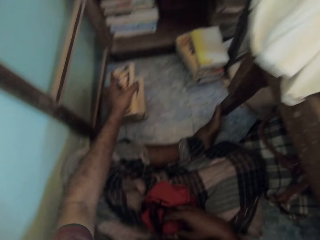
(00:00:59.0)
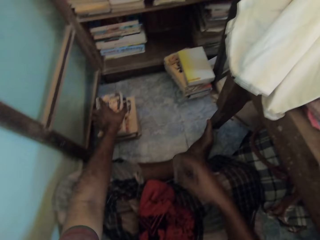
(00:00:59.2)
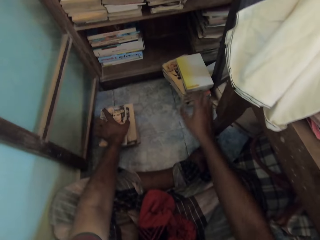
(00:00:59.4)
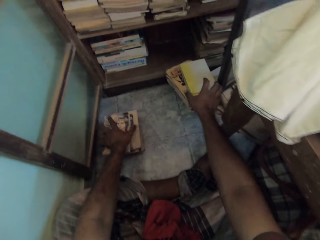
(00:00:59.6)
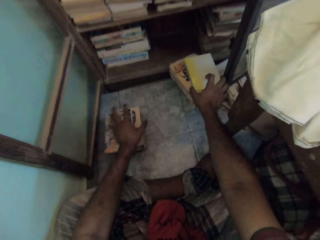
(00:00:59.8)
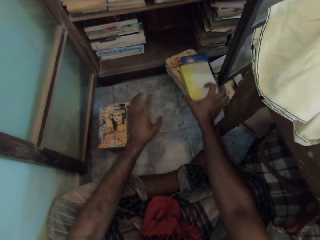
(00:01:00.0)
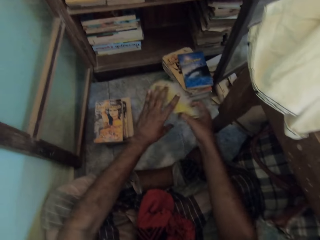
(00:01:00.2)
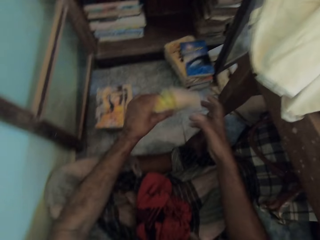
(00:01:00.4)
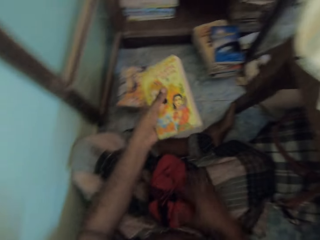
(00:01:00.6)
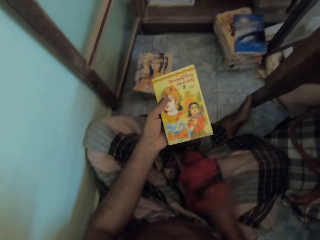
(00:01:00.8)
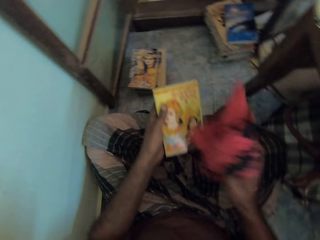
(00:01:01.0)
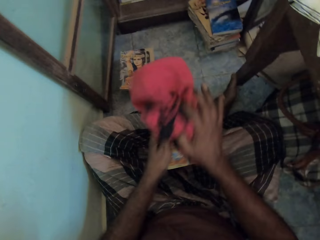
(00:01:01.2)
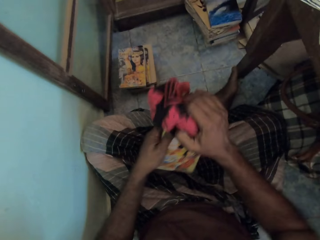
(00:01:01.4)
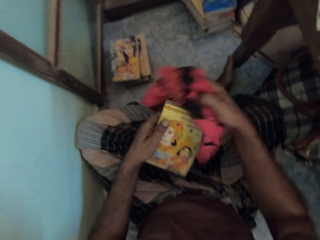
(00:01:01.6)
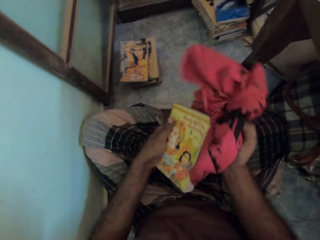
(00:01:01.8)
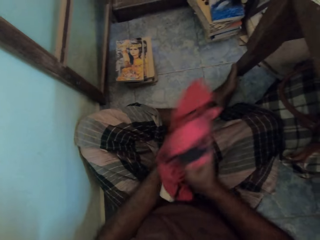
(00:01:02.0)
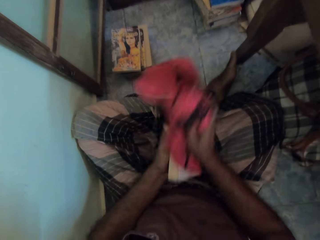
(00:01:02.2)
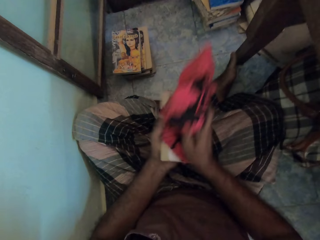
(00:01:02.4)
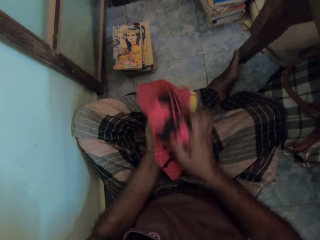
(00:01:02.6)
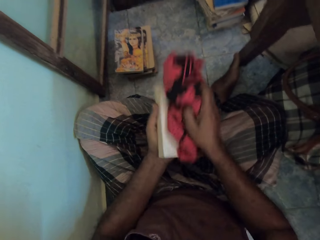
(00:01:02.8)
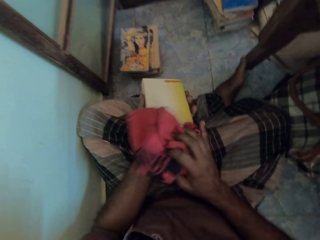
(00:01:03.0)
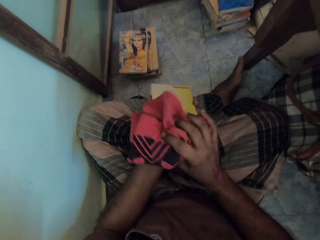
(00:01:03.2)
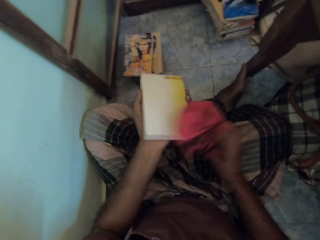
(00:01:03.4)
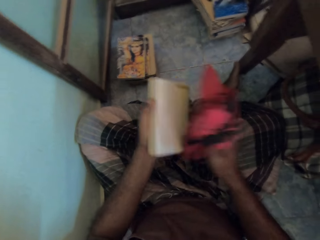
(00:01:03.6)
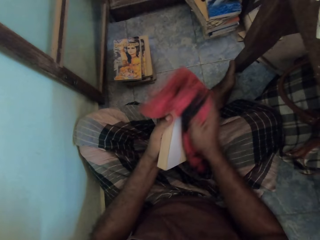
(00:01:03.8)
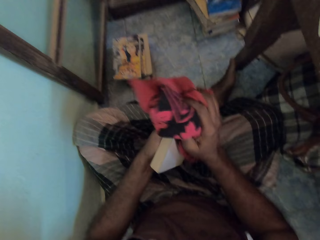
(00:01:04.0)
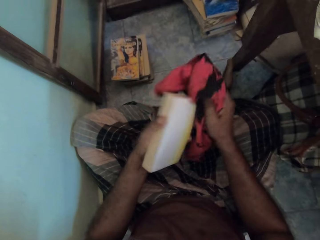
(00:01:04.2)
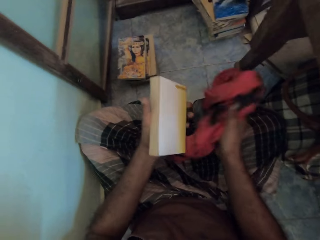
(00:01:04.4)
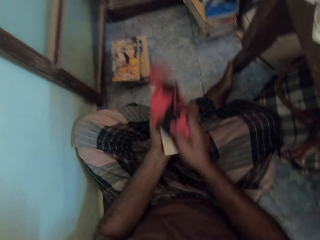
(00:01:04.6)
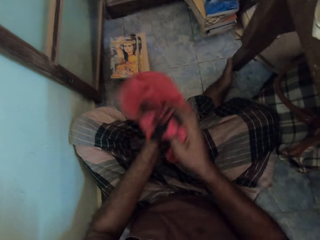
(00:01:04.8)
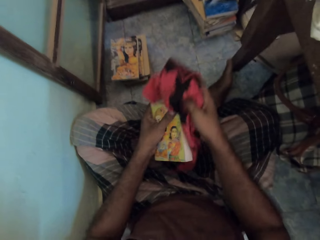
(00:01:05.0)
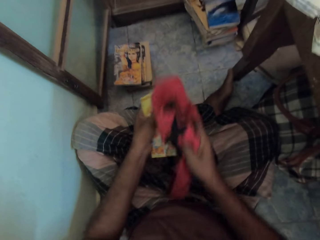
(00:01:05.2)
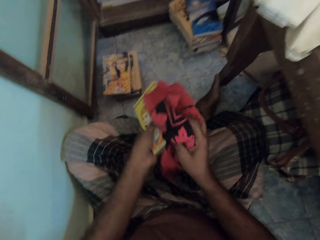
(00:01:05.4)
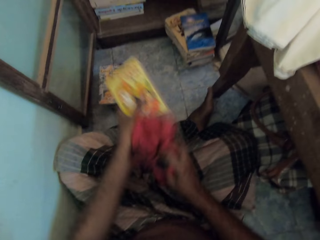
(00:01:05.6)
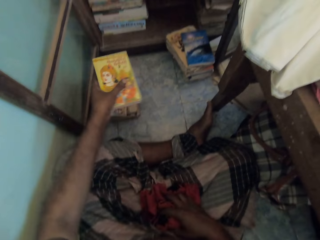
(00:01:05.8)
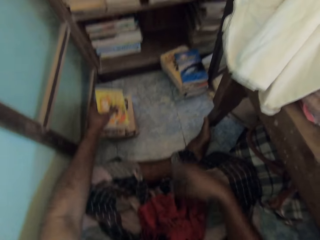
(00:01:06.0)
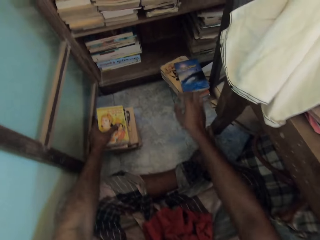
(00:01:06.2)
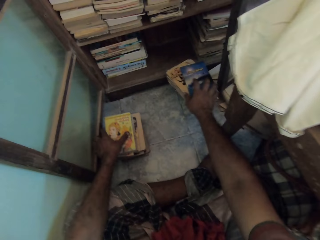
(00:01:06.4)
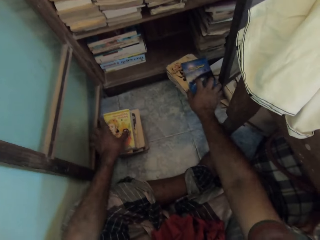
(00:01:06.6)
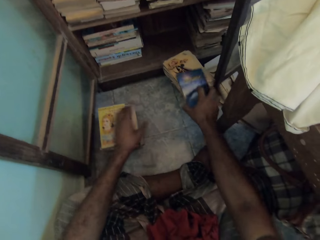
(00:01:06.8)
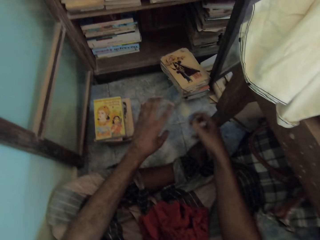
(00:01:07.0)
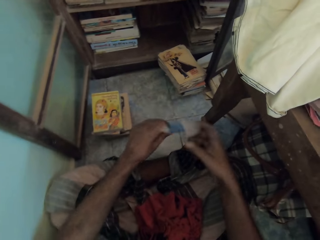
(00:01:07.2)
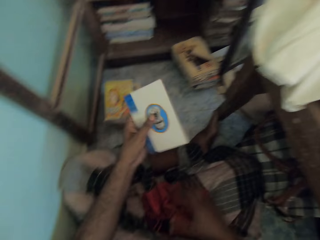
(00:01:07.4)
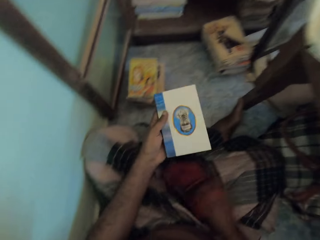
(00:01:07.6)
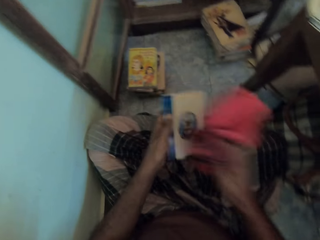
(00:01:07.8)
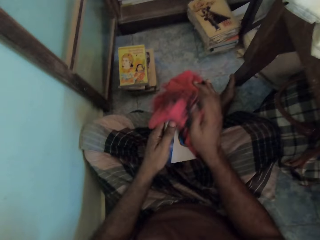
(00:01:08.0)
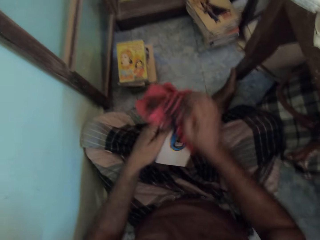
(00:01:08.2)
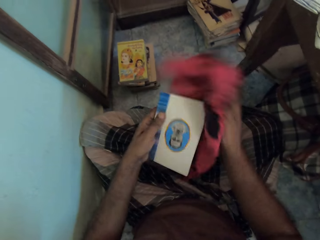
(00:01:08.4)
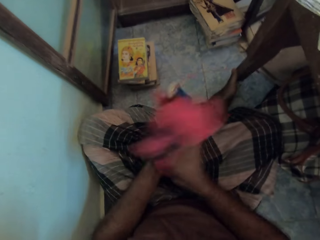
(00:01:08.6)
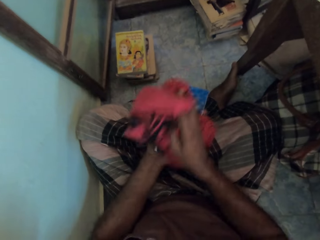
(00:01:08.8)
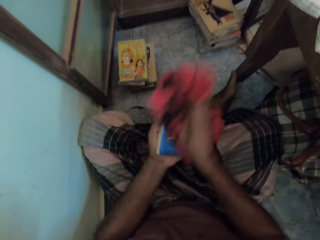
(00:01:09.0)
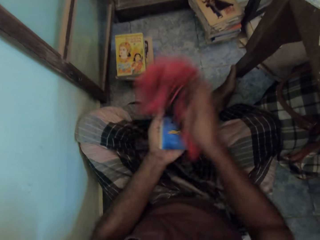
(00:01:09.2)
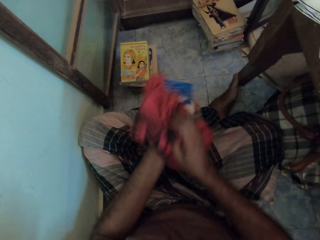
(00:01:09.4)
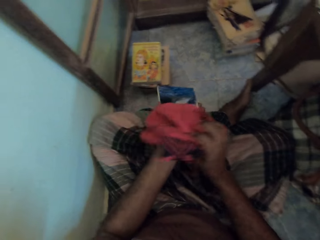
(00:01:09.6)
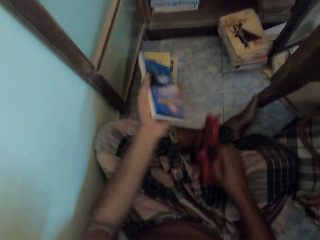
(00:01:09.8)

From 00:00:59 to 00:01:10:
The camera wearer drops the rag on his right lap with his right hand. He places the book on the books on the floor with his left hand. He picks a book from the stack of books on the floor with his right hand. He passes the book in his right hand to his left hand. He picks the rag from his right lap with his right hand. He cleans the book in his left hand with the rag in his right hand. He drops the rag on his right lap with his right hand. He places the book on the books on the floor with his left hand. He picks a book from the stack of books on the floor with his right hand. He passes the book in his right hand to his left hand. He picks the rag from his right lap with his right hand. He cleans the book in his left hand with the rag in his right hand.

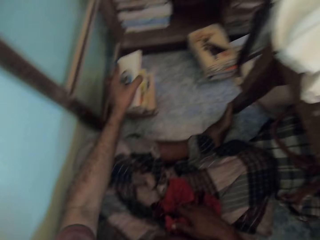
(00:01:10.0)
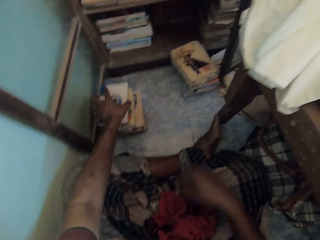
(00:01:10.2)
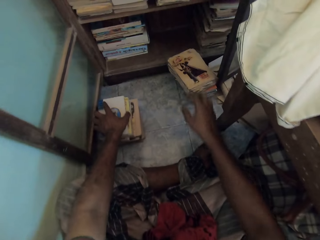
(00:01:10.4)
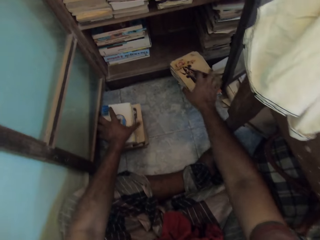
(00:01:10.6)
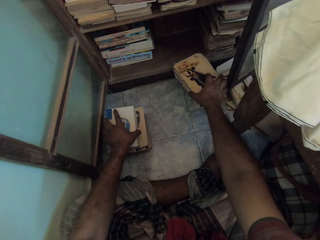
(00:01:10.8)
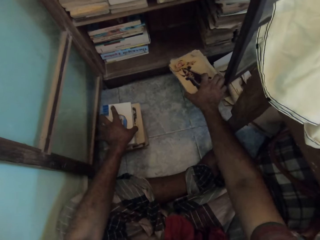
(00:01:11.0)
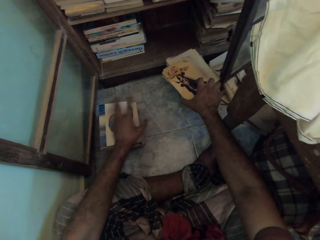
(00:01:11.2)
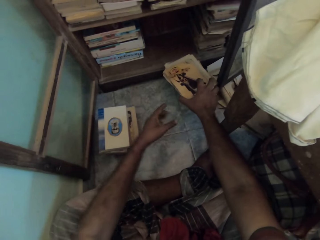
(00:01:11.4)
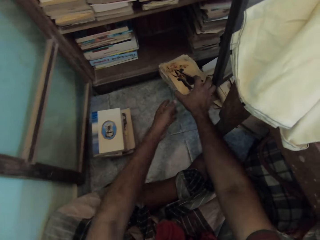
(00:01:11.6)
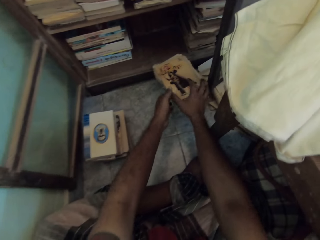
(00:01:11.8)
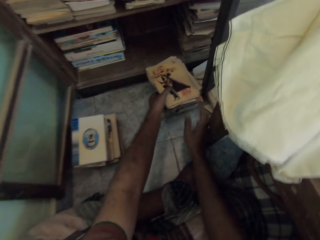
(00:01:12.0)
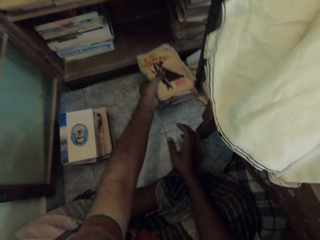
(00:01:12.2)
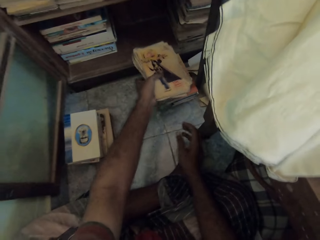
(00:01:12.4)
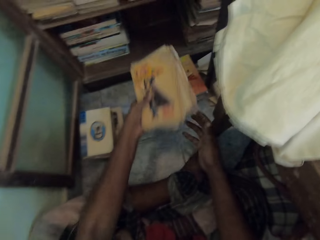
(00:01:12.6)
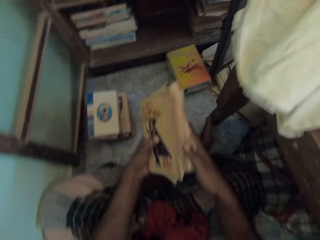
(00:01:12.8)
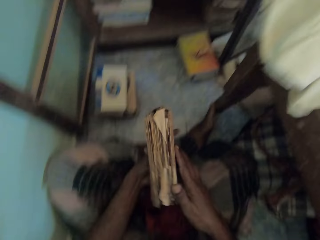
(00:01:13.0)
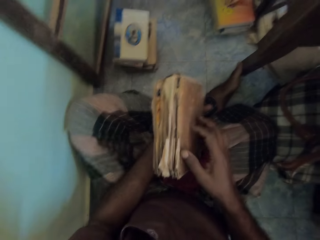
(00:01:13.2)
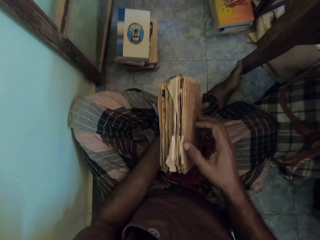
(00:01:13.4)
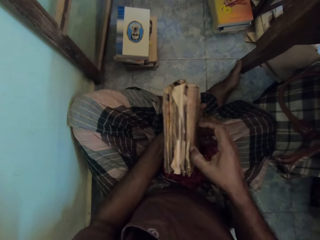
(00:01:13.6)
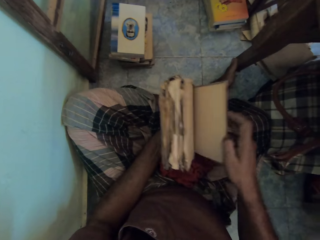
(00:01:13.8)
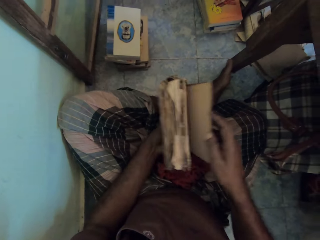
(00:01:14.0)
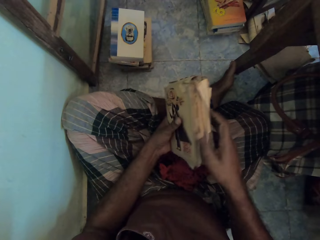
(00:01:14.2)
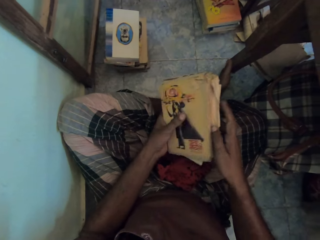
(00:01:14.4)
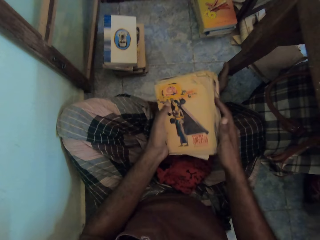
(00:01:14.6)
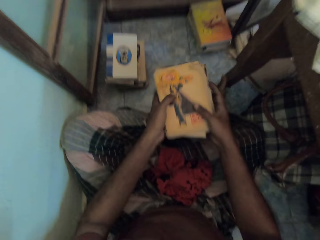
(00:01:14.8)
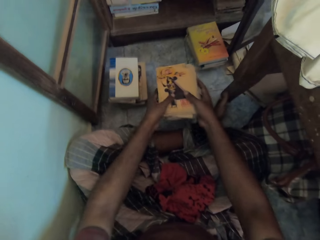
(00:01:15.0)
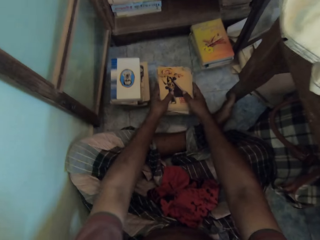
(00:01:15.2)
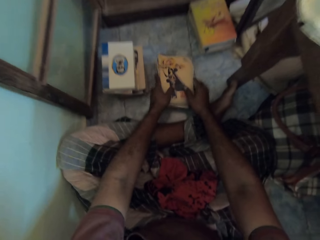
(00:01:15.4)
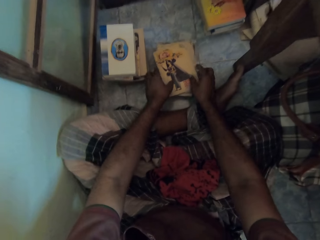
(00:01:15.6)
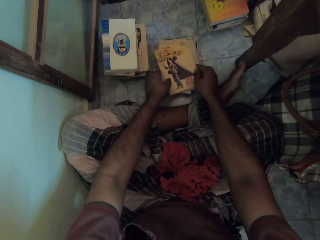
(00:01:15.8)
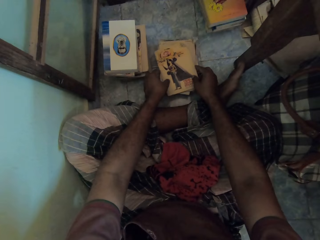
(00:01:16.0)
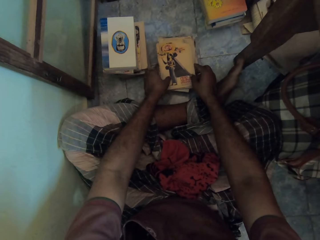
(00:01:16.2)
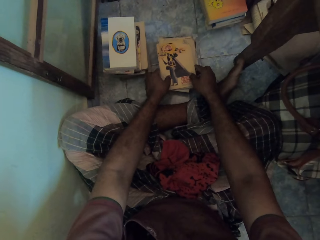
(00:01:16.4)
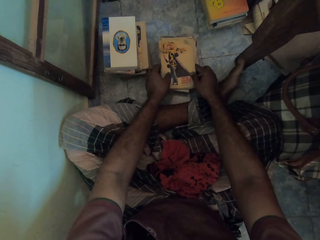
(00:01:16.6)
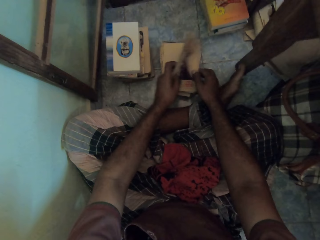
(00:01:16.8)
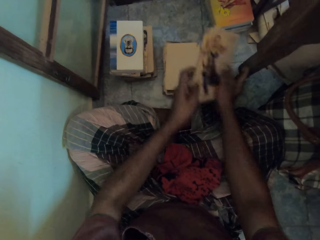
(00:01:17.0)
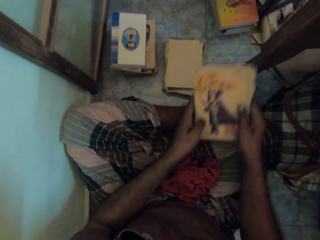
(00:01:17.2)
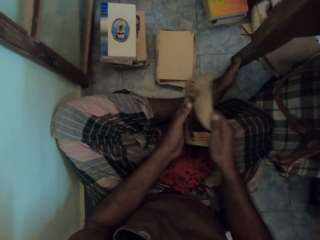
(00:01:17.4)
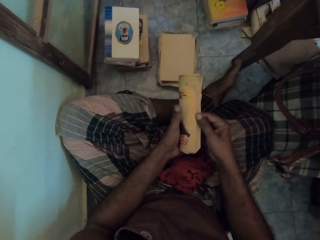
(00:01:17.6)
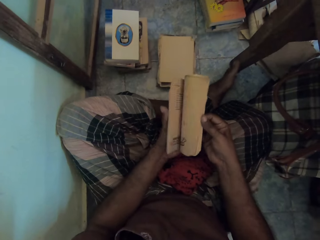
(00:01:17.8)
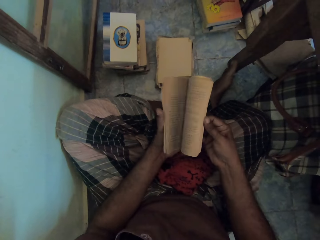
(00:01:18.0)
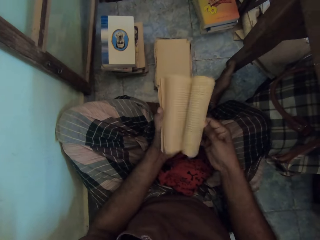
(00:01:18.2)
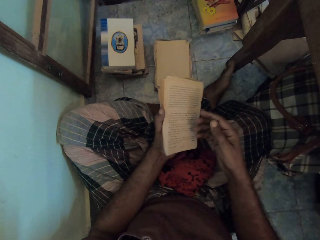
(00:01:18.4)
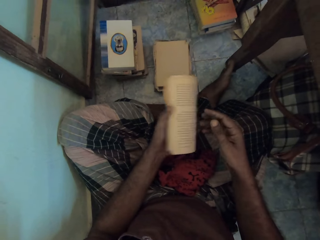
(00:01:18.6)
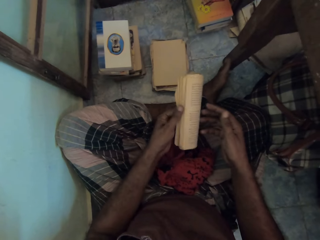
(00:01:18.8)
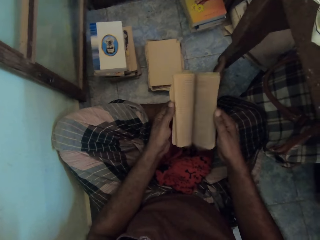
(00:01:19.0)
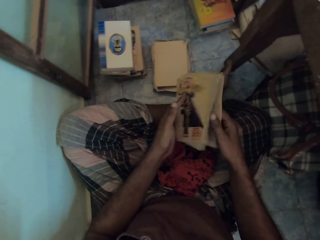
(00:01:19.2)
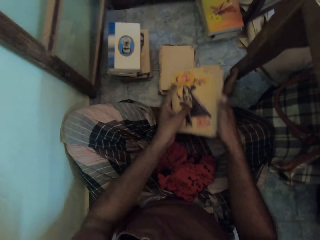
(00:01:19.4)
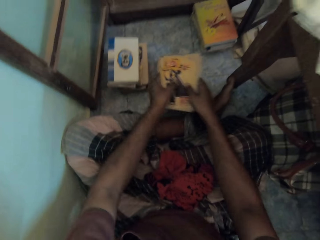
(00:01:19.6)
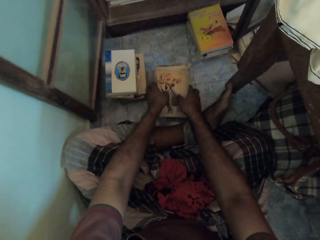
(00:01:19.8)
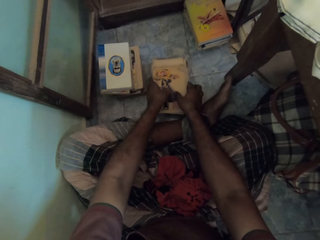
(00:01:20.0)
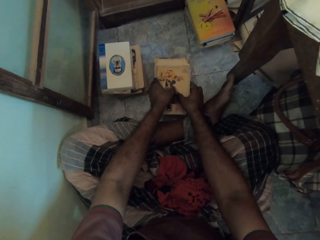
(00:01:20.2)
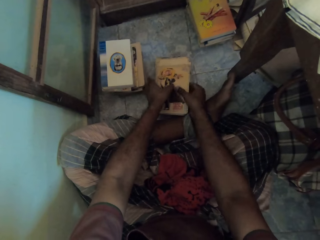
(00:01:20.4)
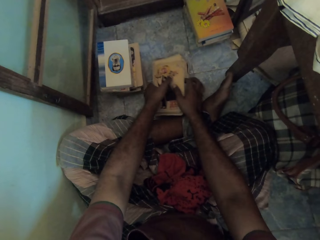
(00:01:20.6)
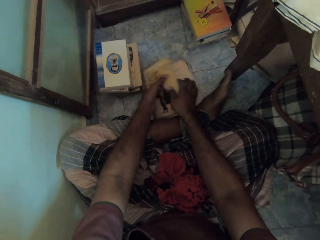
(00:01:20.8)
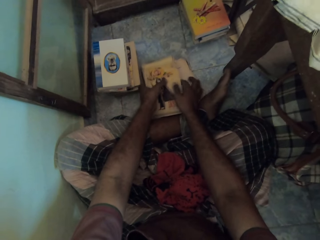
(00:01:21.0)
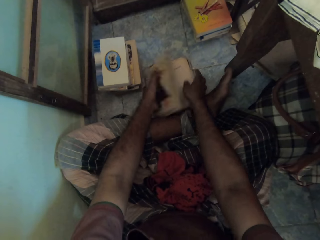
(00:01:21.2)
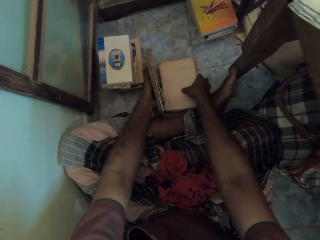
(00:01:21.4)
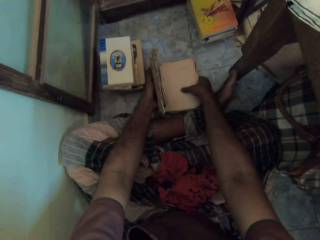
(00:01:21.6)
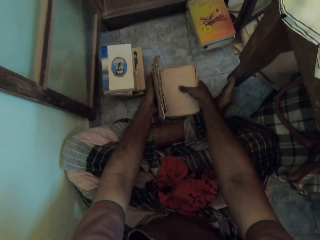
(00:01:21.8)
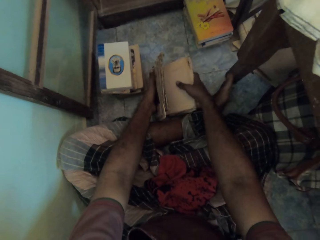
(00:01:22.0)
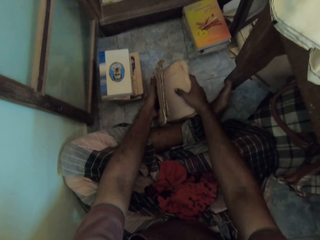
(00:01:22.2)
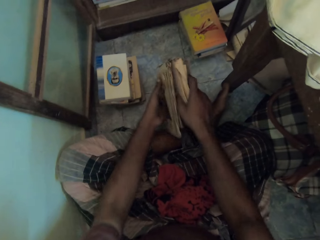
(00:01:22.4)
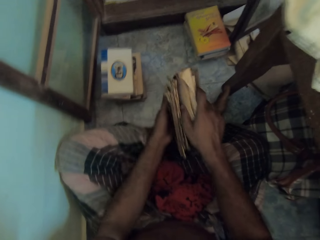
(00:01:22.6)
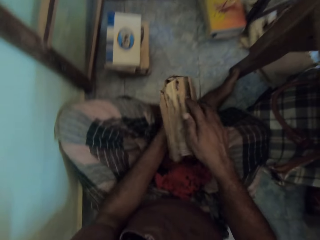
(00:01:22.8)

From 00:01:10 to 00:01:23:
The camera wearer drops the rag on his right lap with his right hand. He places the book on the books on the floor with his left hand. He adjusts a book on the stack of books on the floor with his right hand. He touches a book on the stack of books with his left hand. He picks books from the stack of books on the floor with his left hand. He touches the books in his left hand with his right hand. He opens the book in his left hand with his right hand. He places the books on the floor with both hands. He removes the book from the books on the floor with both hands. He opens the book in his left hand with his right hand. He flips the book. He opens the book with his left hand. He places the book on the books on the floor with both hands. He picks the books from the floor with both hands. He picks the books from the floor with his right hand. He passes the books in his right hand to his left hand.
